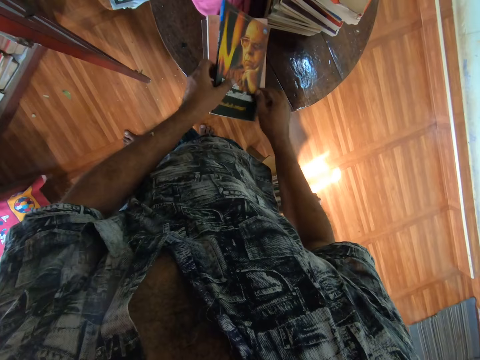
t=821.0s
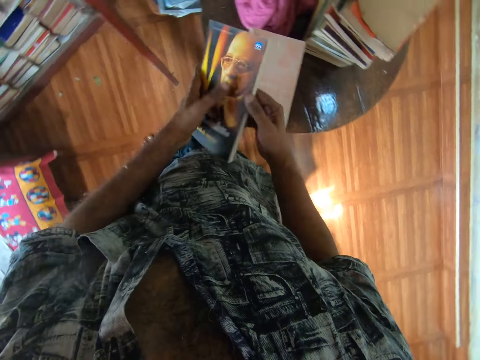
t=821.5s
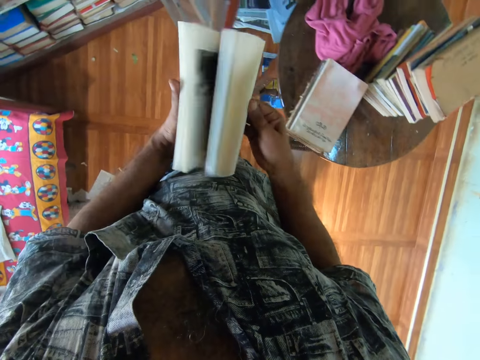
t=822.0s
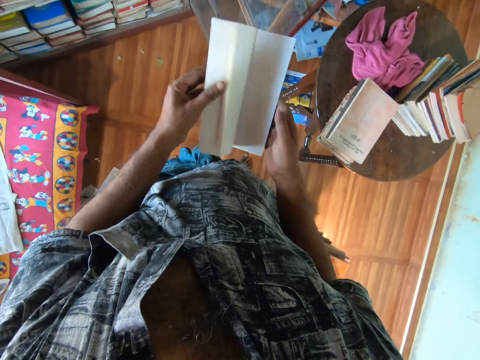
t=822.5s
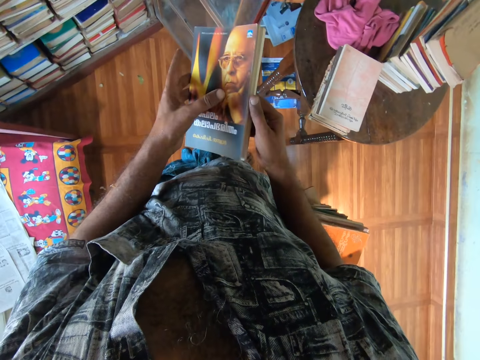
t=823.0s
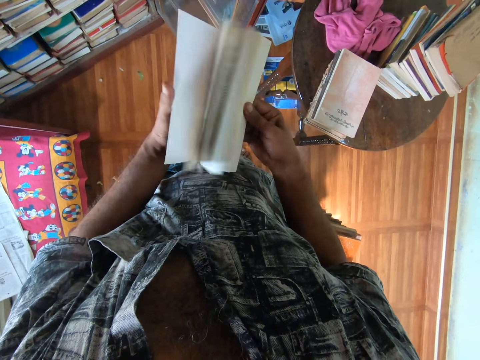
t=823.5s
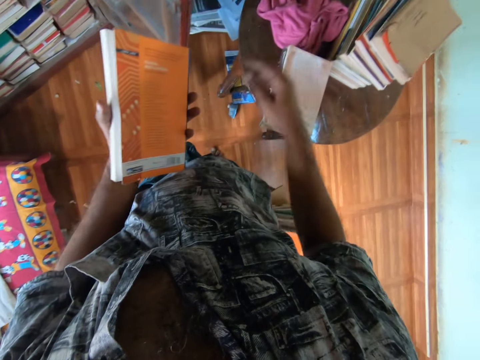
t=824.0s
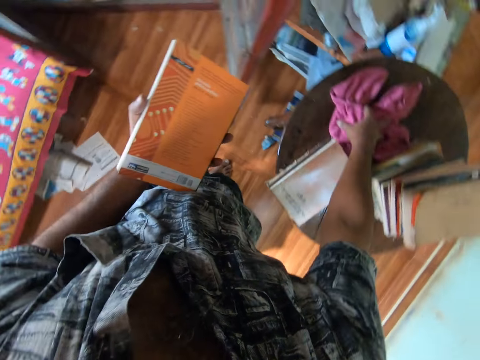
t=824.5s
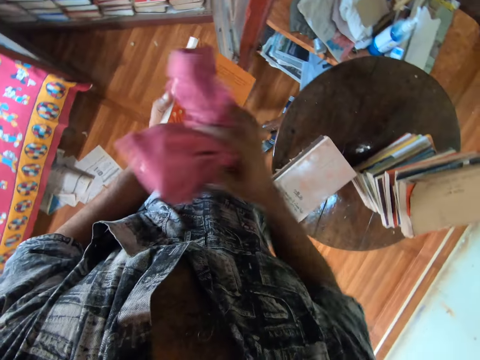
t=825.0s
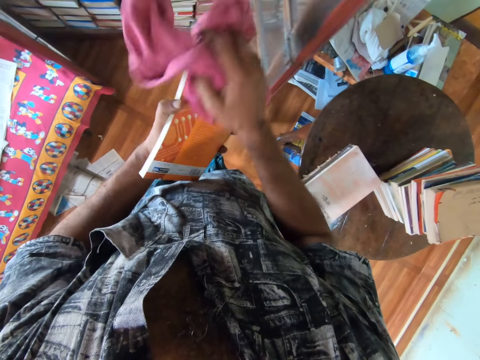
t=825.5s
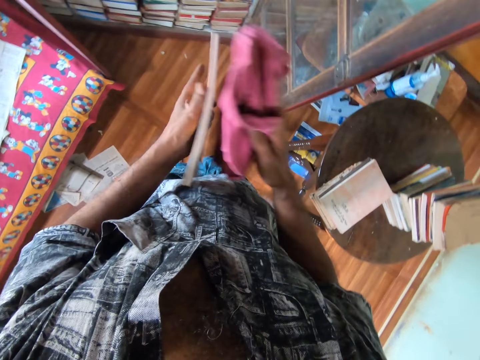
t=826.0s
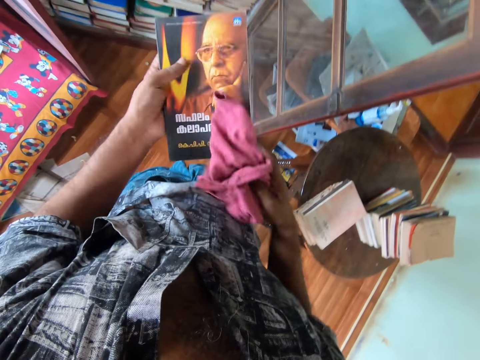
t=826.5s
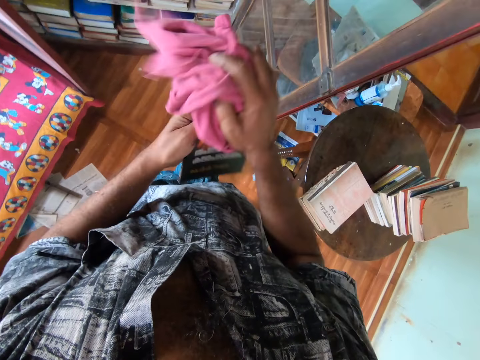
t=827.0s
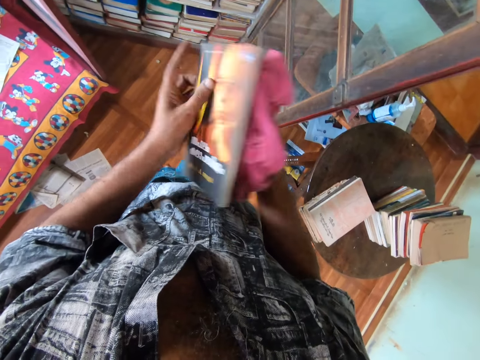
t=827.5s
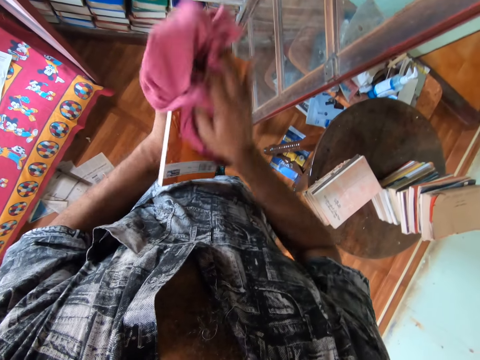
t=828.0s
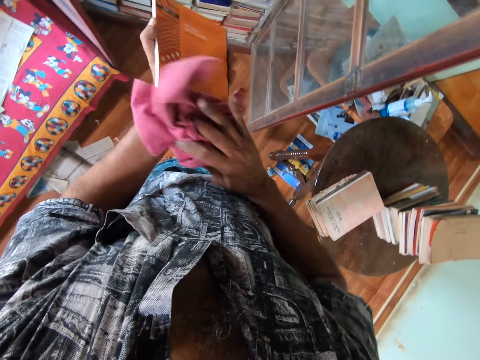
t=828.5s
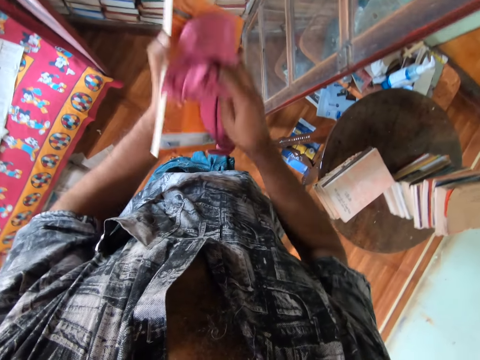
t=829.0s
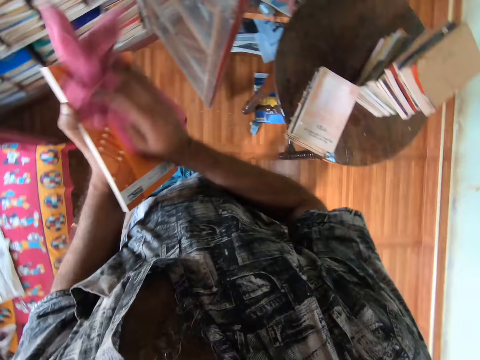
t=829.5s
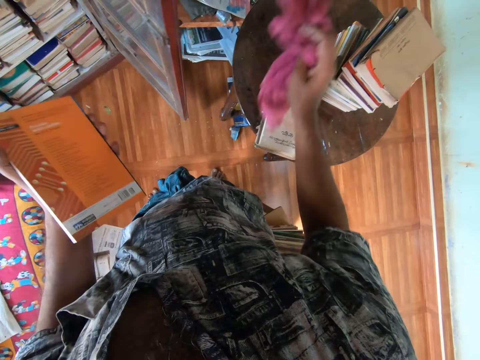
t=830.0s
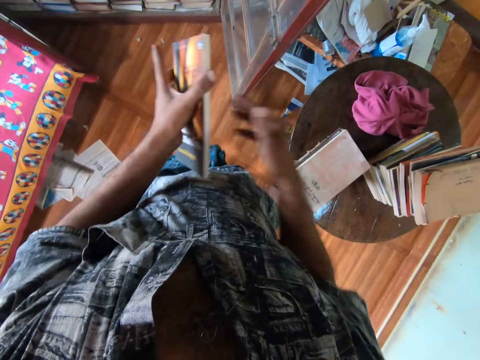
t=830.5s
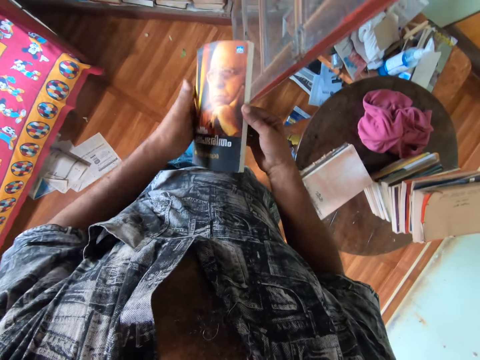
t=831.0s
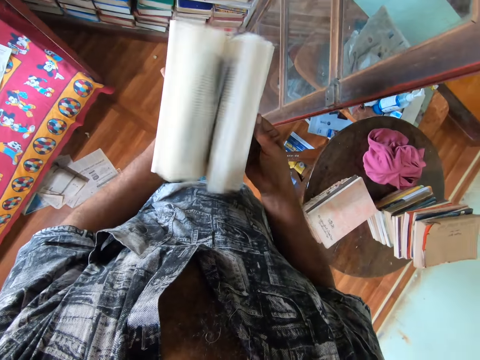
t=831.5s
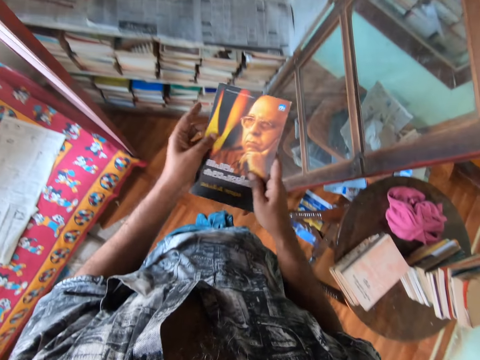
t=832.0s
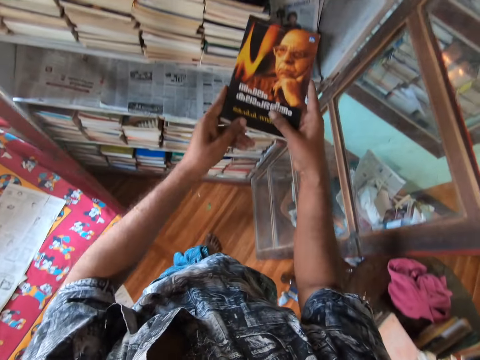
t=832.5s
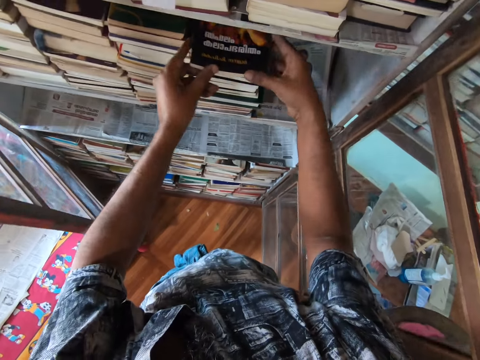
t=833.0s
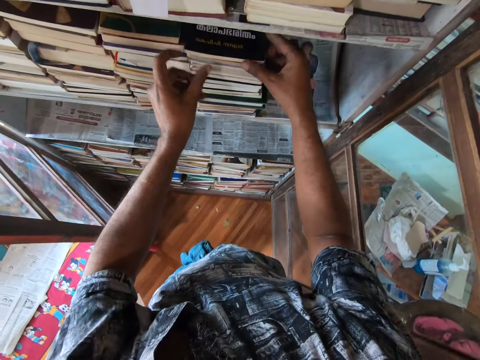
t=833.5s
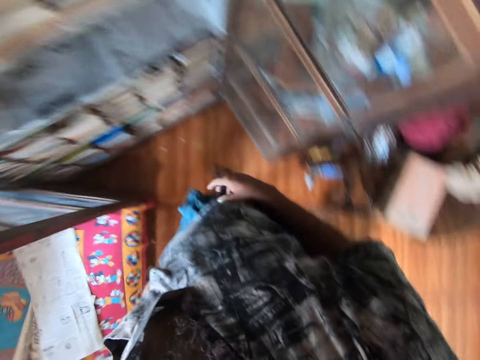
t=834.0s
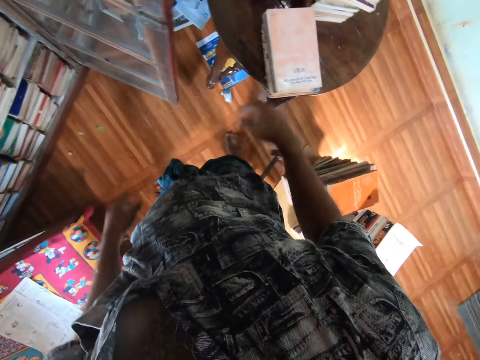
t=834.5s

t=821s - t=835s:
The camera wearer takes the book on the pile of the books. They open the book pages. They take the piece of cloth on the table. They wipe the book with a towel. They put the towel on the table. They open the book with both hands. They put the book in the bookshelf.

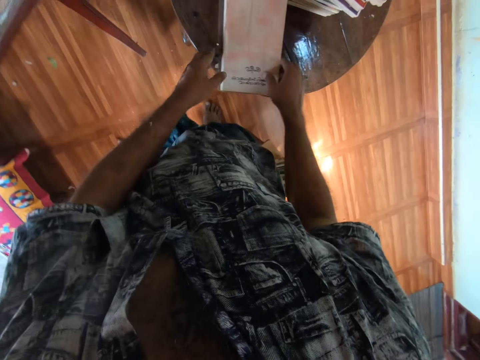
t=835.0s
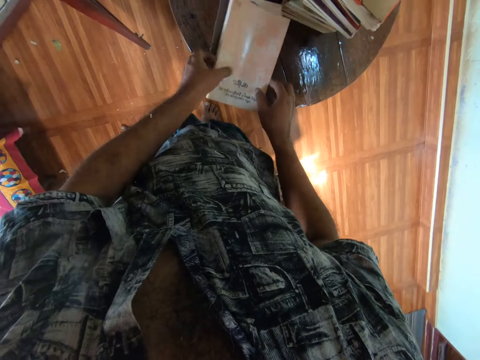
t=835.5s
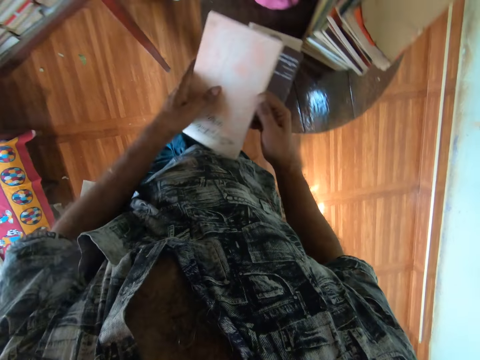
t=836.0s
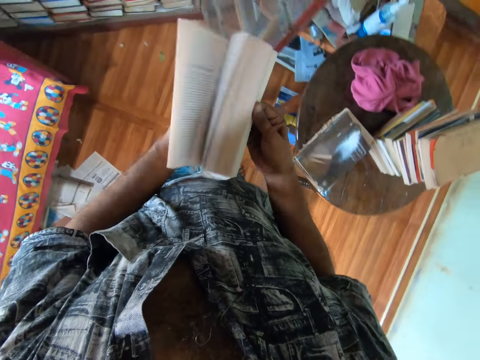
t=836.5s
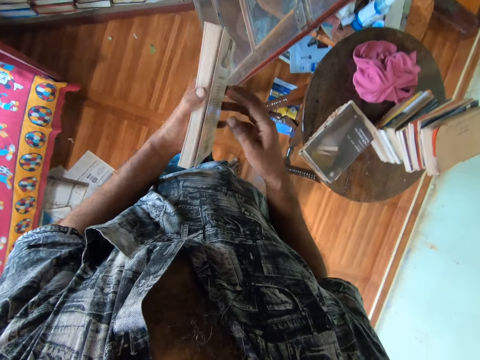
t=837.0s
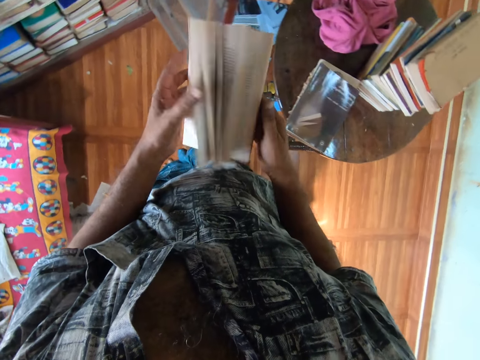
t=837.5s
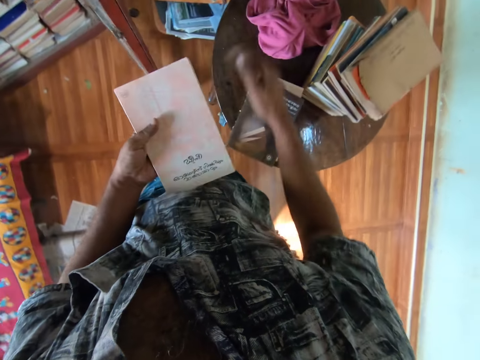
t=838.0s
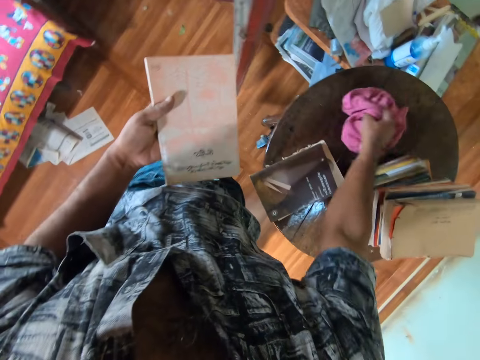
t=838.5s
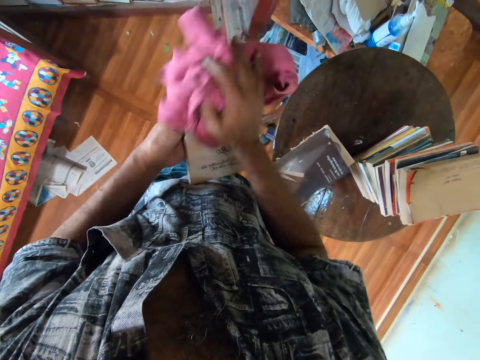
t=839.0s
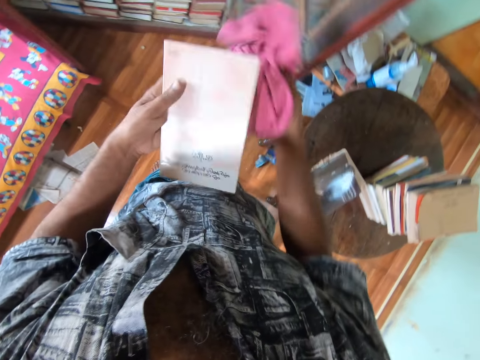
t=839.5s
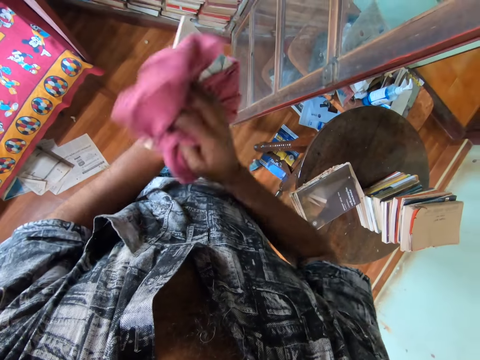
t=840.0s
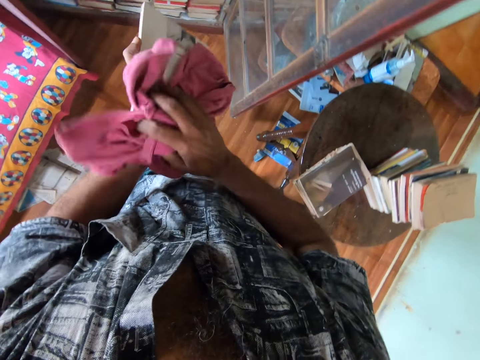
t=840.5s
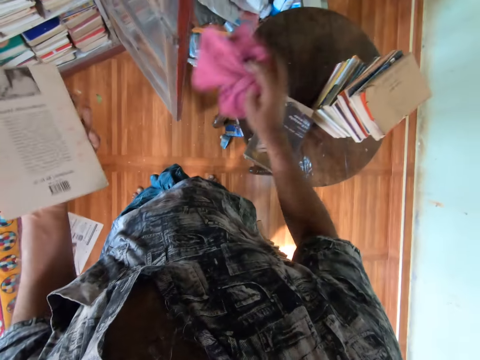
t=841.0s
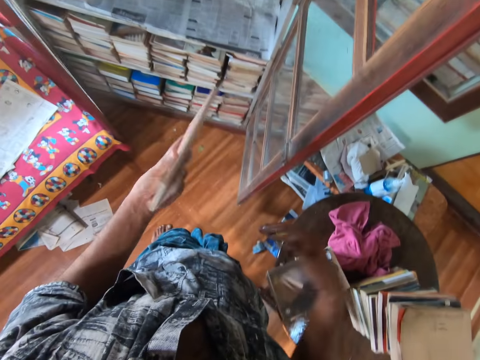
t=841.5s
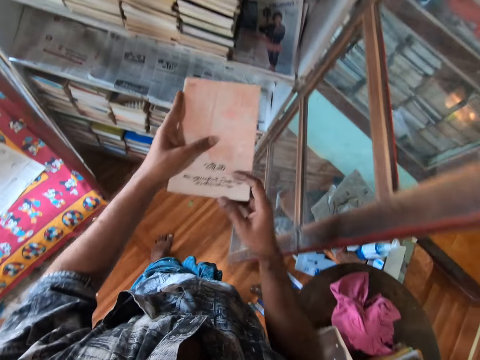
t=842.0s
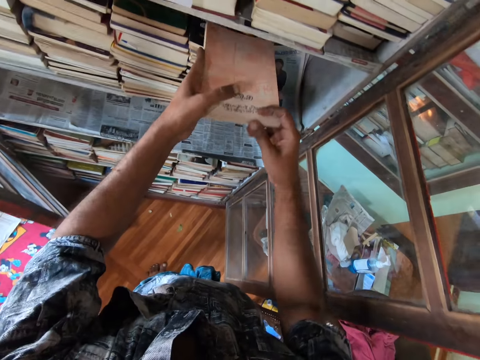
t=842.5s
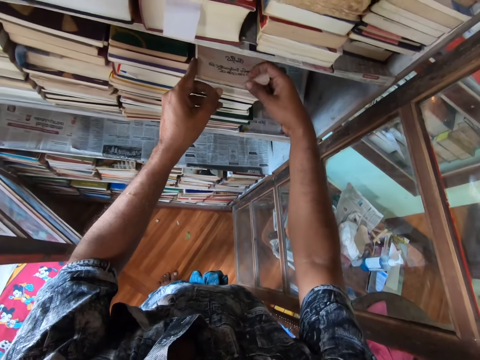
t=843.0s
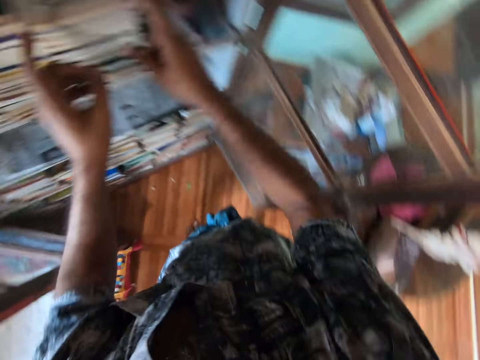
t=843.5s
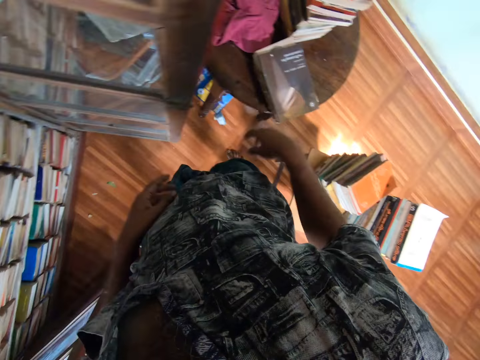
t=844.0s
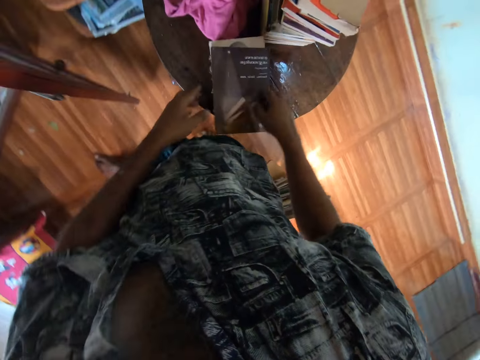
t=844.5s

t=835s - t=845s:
The camera wearer picks a book from the table. They peruse the book. They open the book with both hands. They take a cloth or towel. They put the towel on the table. They wipe the book with the towel. They put the towel on the table. They put the book in the bookshelf.

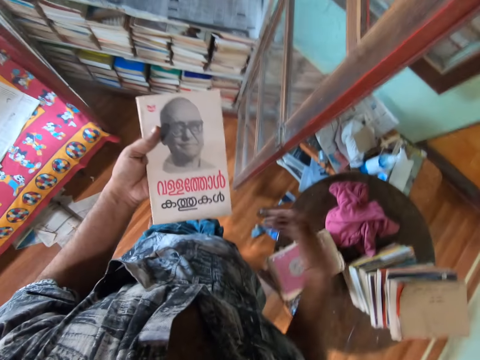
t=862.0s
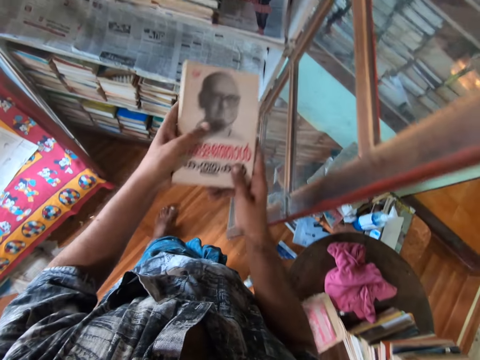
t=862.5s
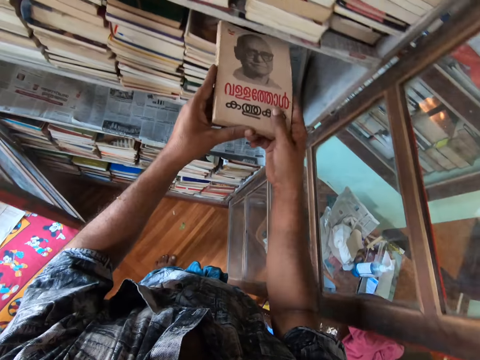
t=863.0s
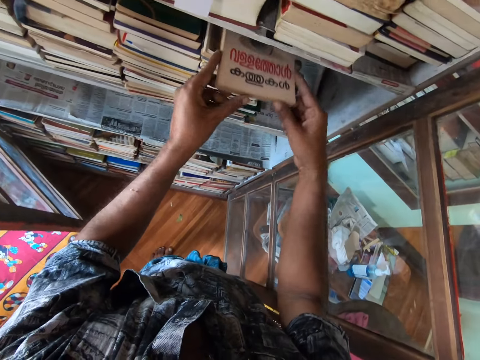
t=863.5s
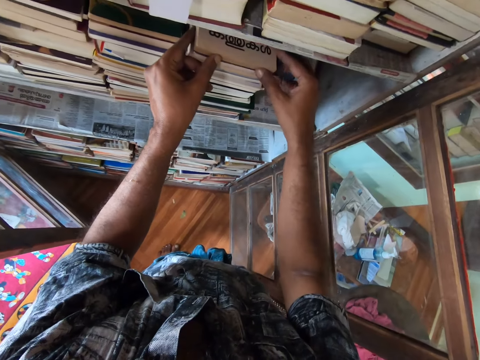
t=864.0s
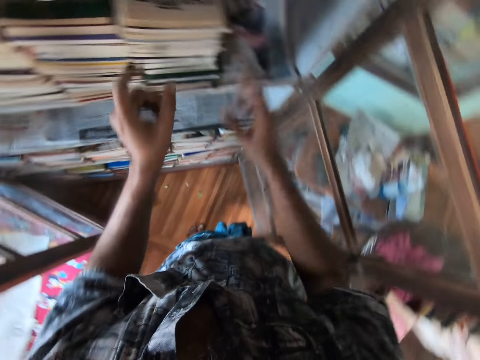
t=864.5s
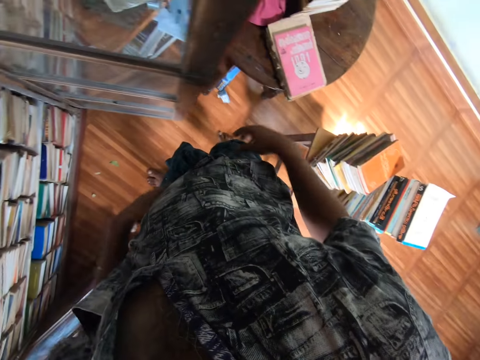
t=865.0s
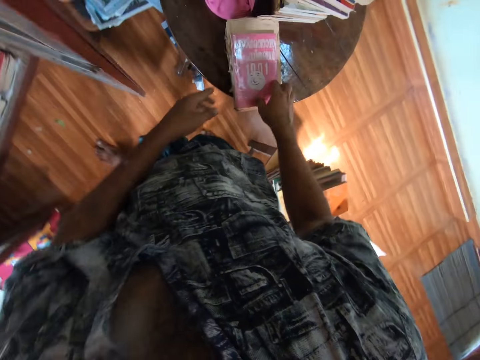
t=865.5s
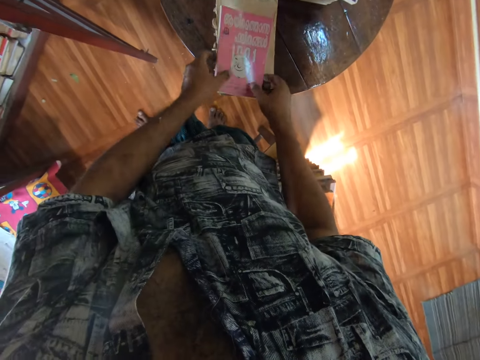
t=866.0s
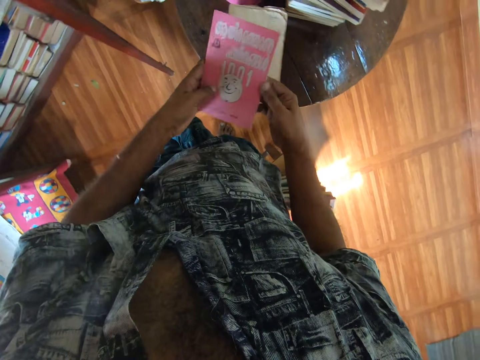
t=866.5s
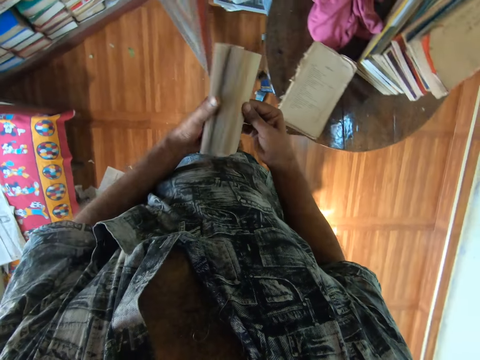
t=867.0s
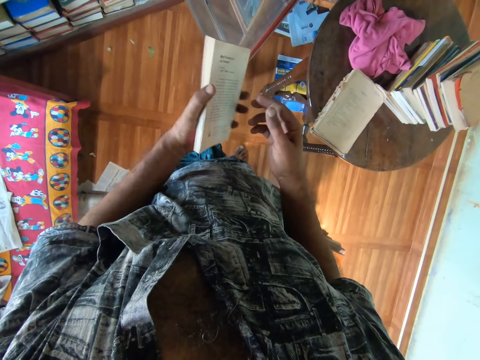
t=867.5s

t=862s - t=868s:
The camera wearer puts a towel on the table. They put the book in the bookshelf. They pick a book from the table. They peruse the book. They open the book with both hands.
